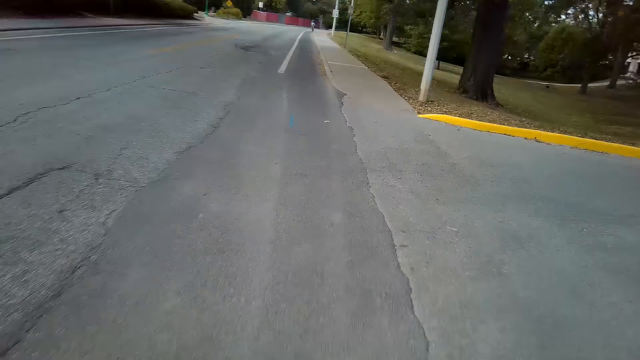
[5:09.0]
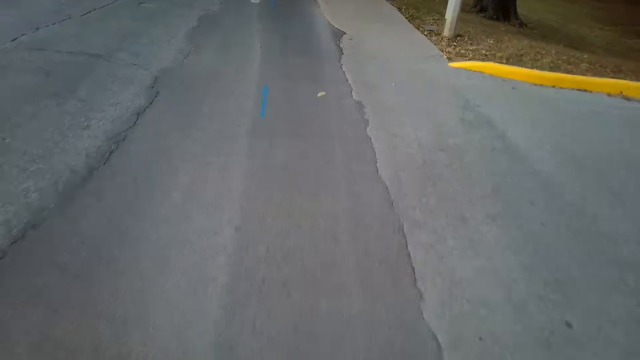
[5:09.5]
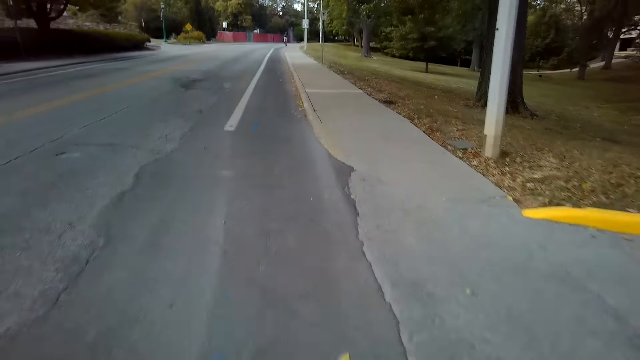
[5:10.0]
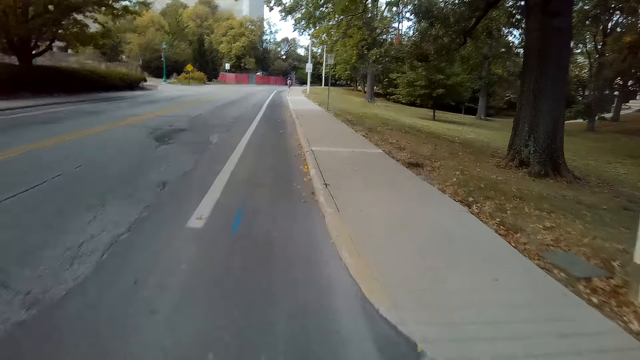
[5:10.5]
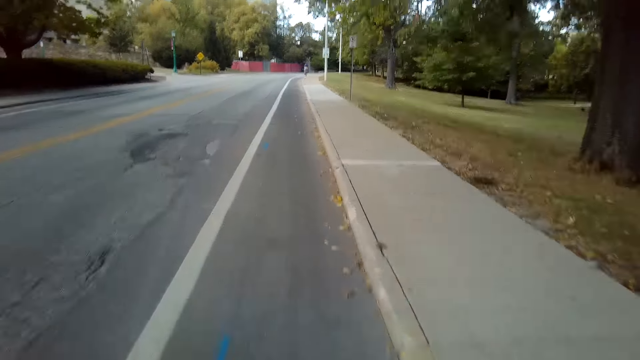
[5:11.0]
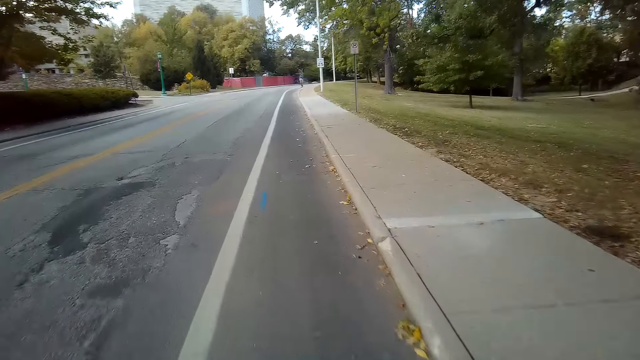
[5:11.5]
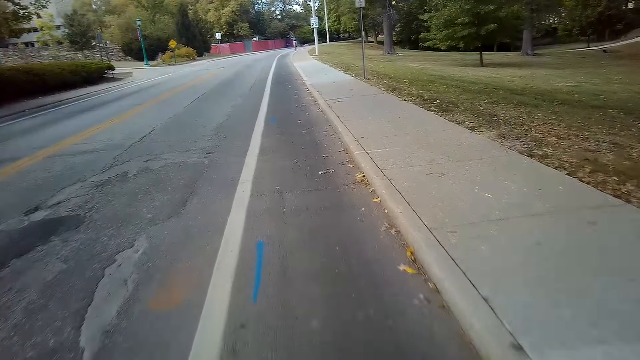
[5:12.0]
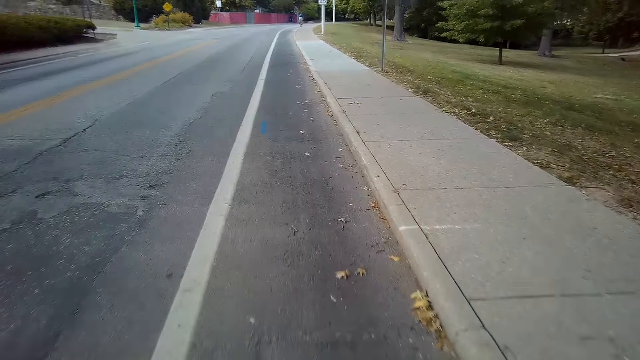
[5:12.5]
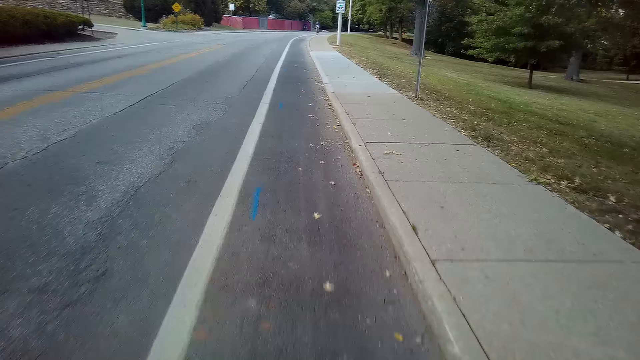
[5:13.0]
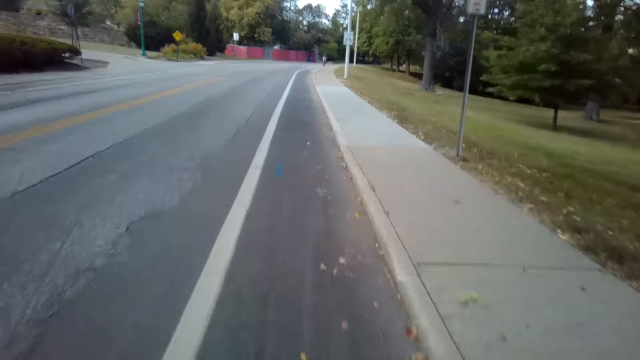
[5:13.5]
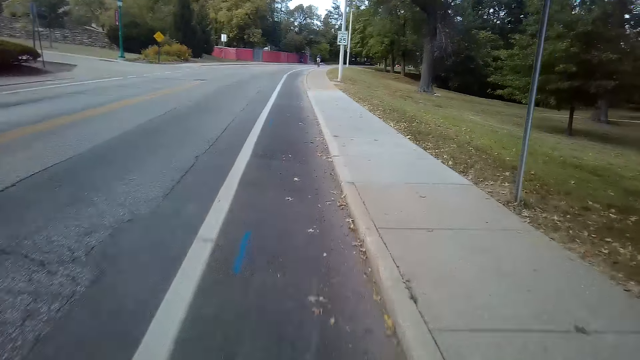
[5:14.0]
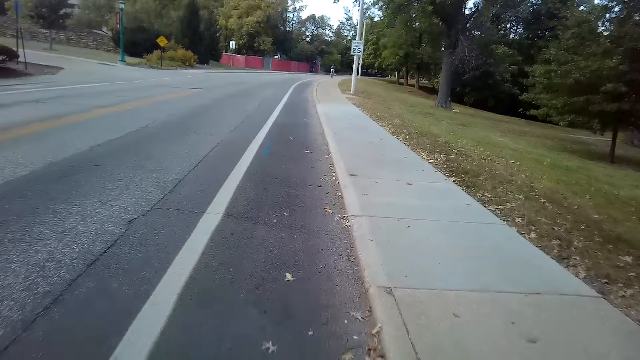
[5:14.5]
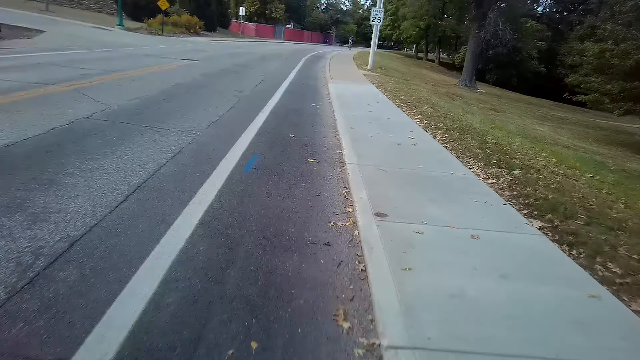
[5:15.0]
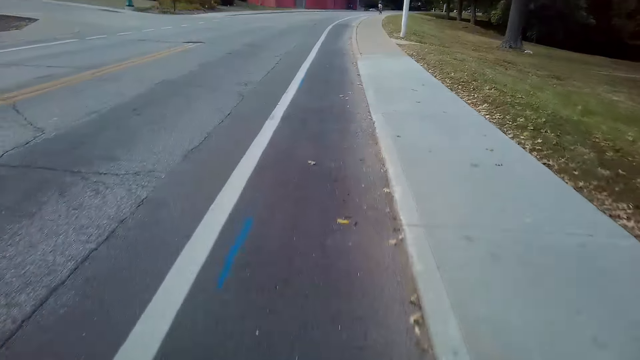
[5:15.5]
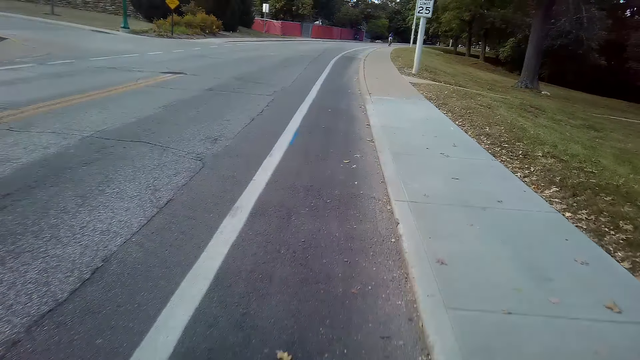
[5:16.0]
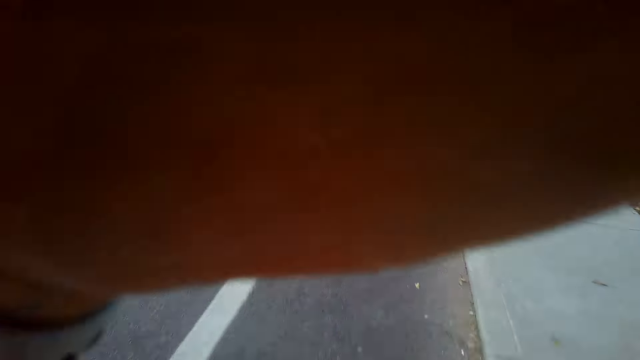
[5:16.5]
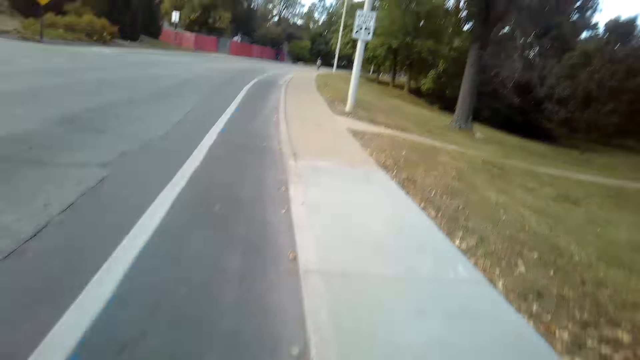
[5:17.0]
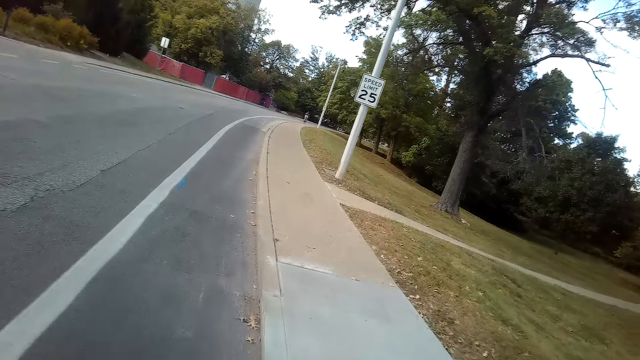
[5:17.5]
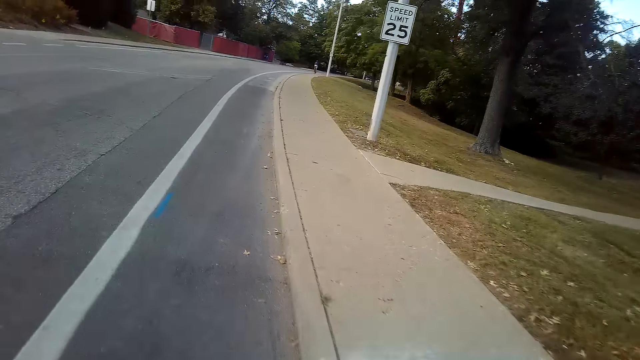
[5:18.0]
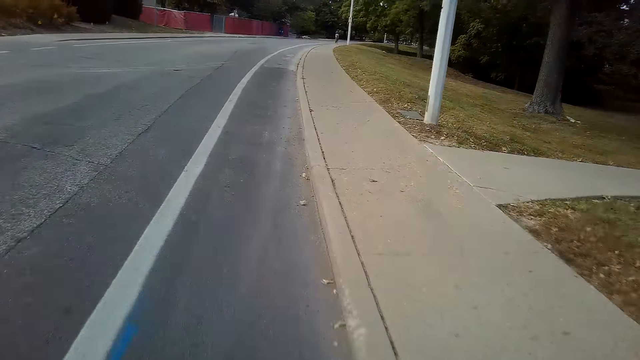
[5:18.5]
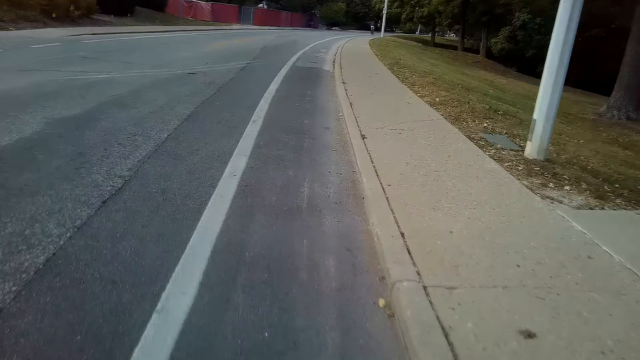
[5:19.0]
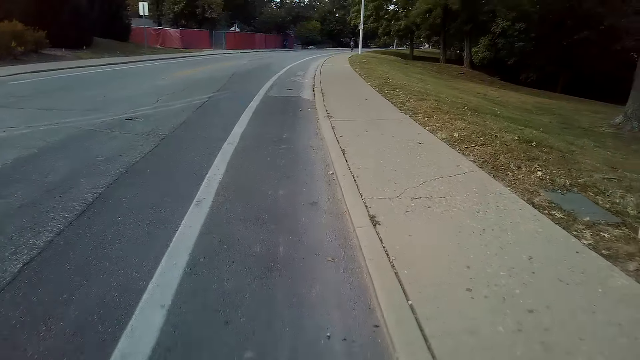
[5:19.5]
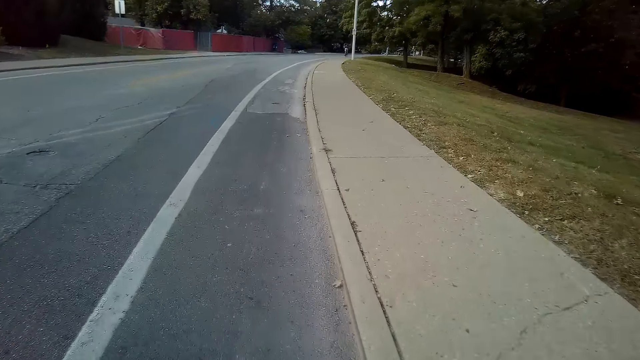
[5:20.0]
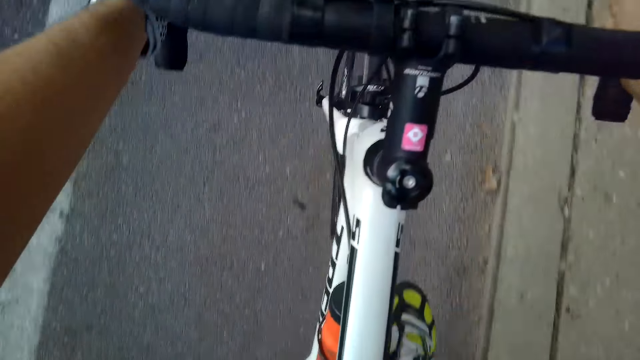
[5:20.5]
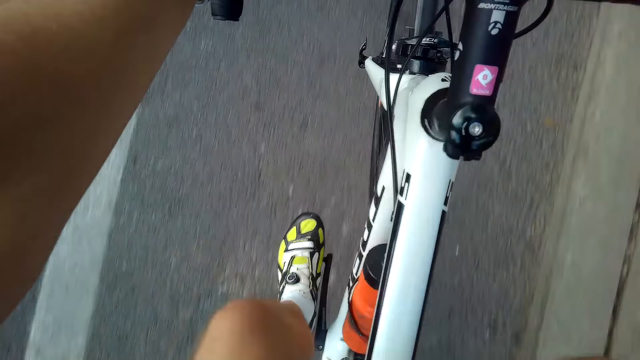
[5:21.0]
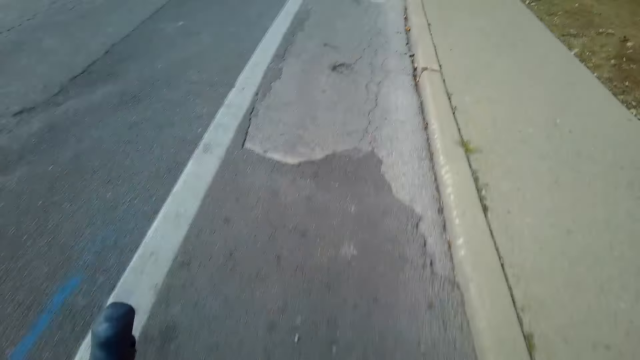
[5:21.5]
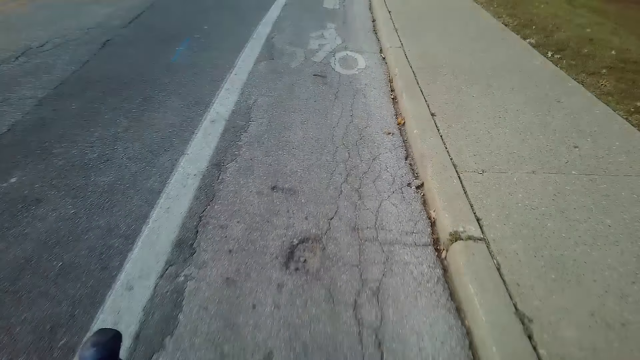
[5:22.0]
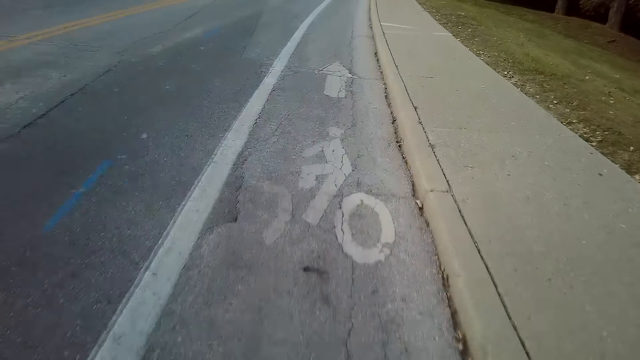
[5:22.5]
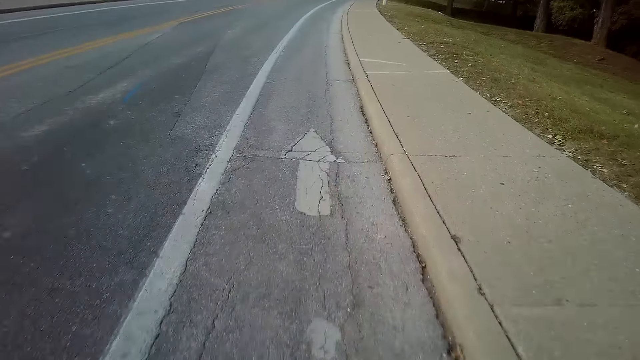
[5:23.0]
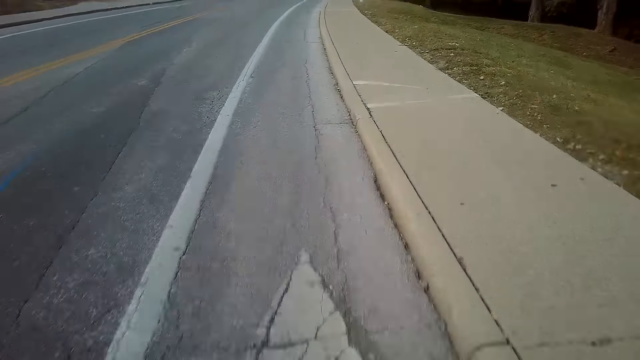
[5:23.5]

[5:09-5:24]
The camera wearer touches the head camera. They raise the left hand to the camera and withdraw the left hand from the camera. They ride a mountain bike along the road. They look on the bicycle. They ride the mountain bike along the road again.

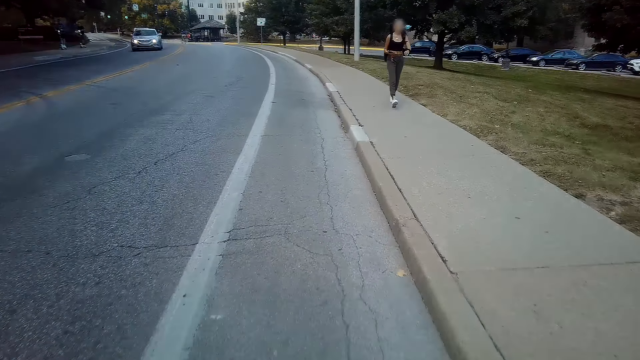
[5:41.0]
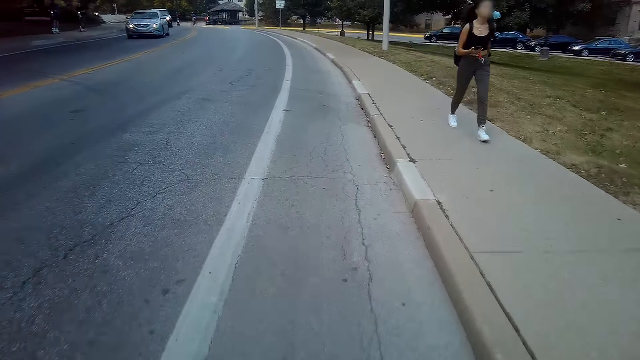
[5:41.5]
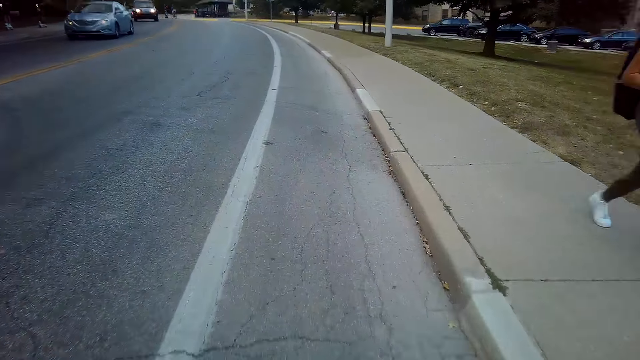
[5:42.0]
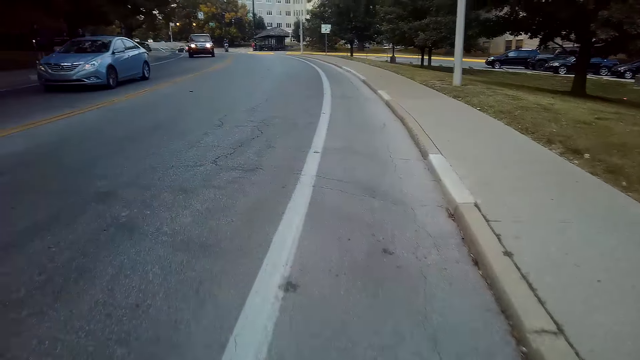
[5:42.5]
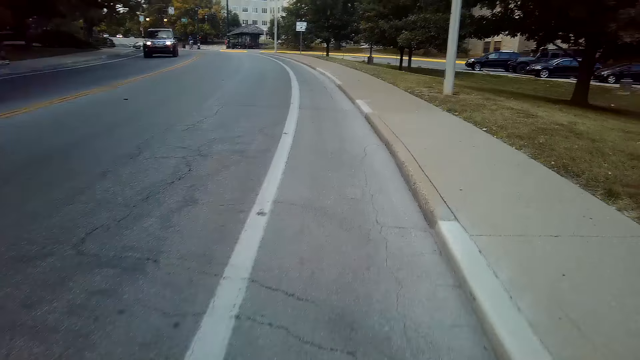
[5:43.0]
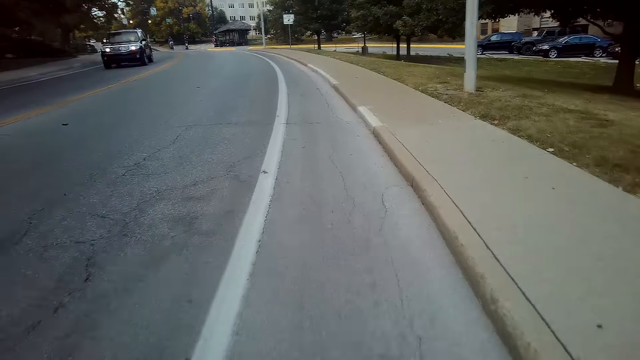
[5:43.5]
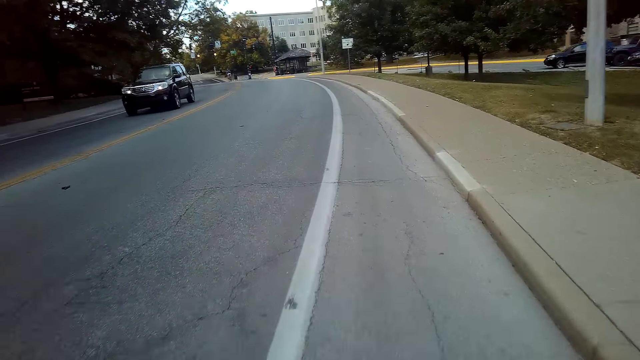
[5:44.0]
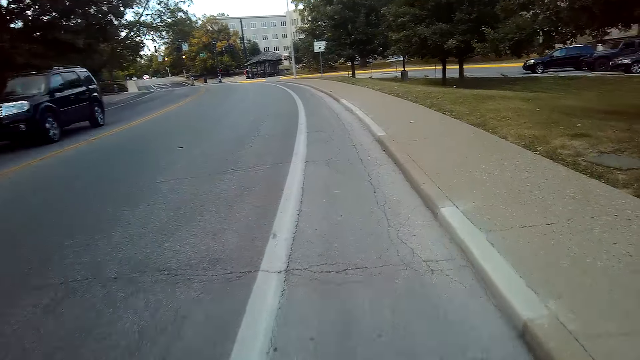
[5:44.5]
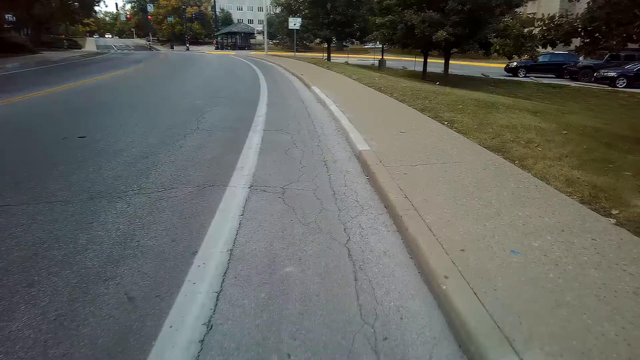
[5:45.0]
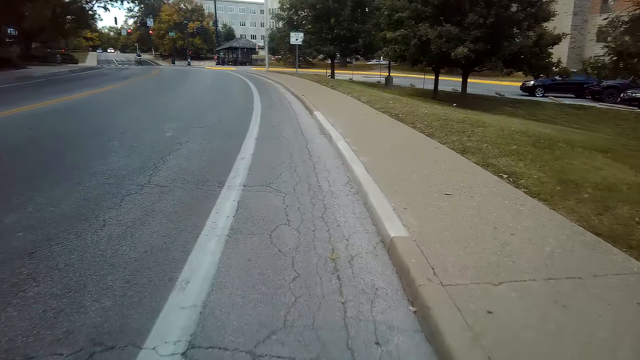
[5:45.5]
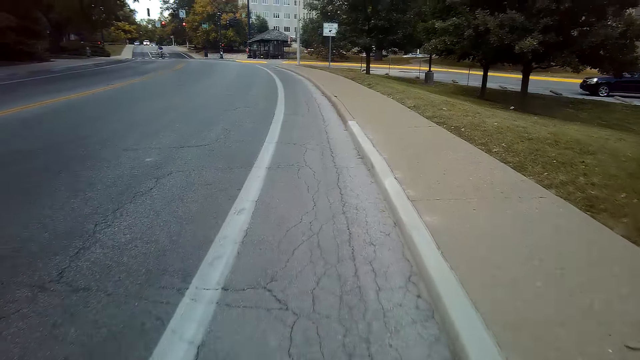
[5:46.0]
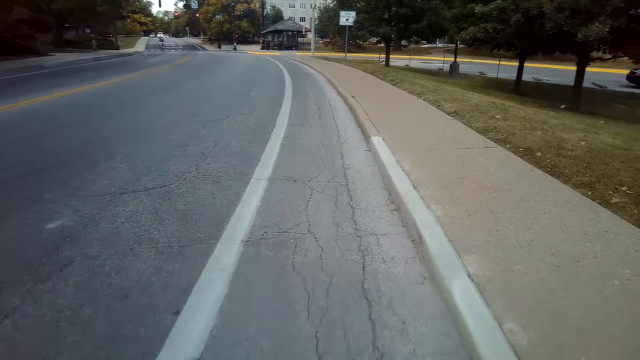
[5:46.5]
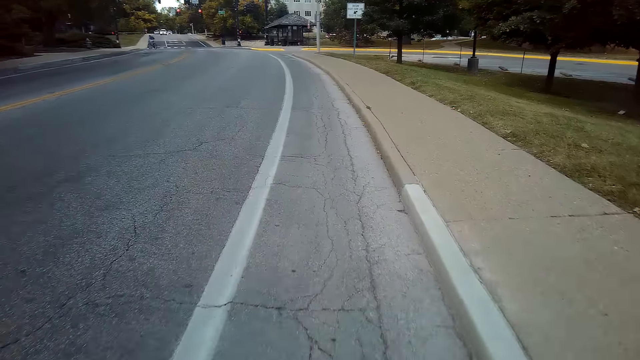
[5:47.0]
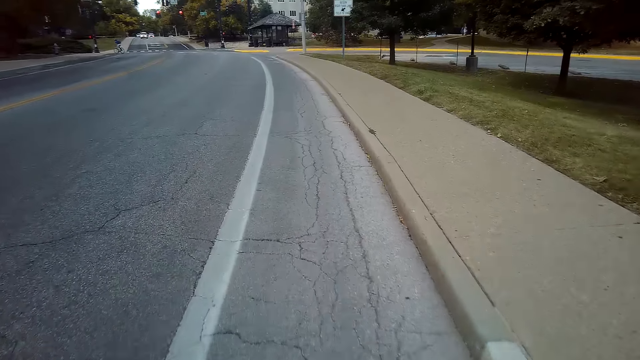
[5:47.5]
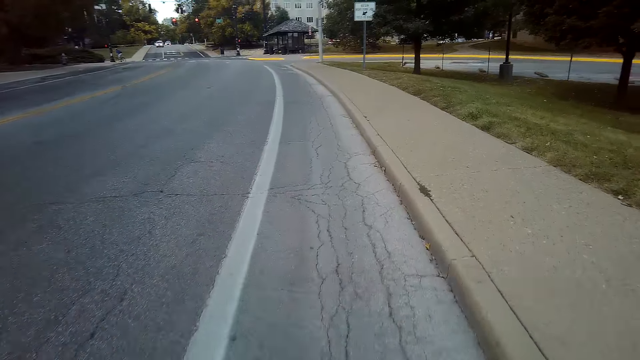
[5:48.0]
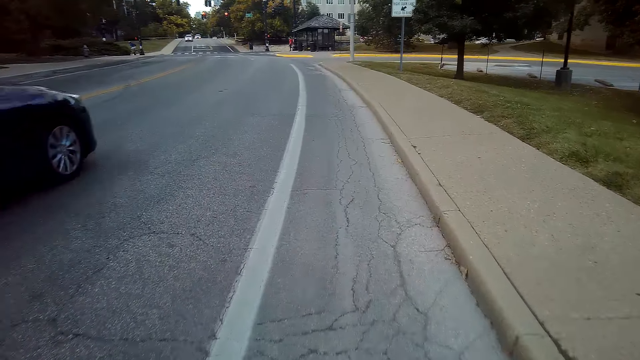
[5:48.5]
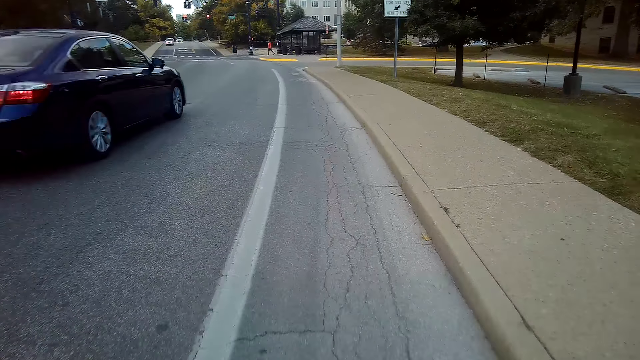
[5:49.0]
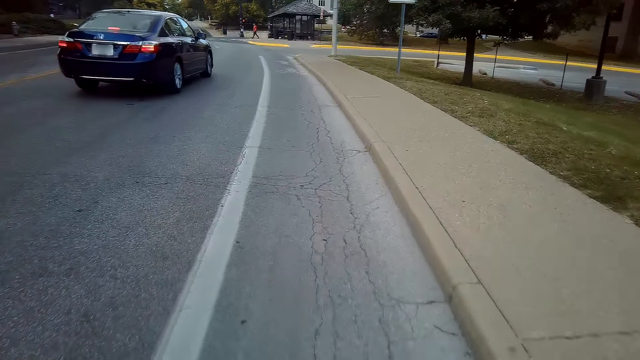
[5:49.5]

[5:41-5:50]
A person walks on the sidewalk. The camera wearer rides a mountain bike along the road.
